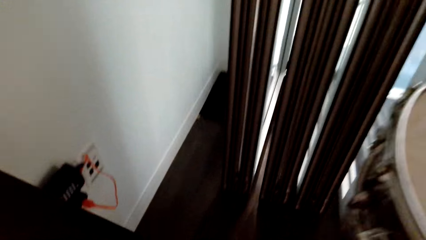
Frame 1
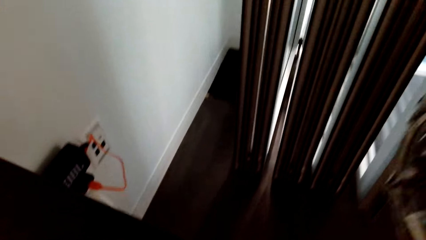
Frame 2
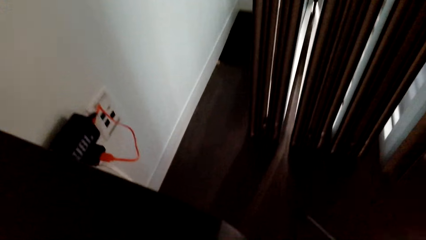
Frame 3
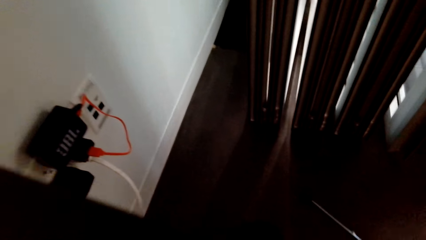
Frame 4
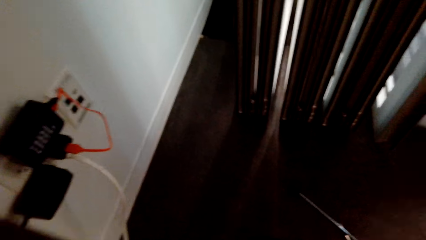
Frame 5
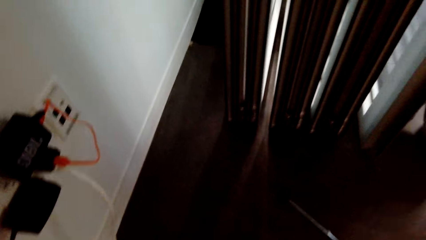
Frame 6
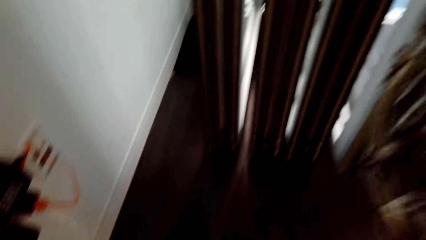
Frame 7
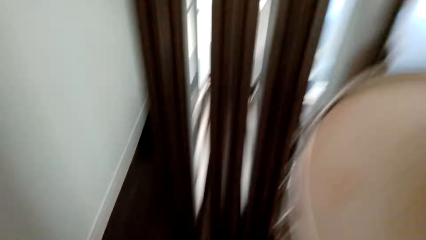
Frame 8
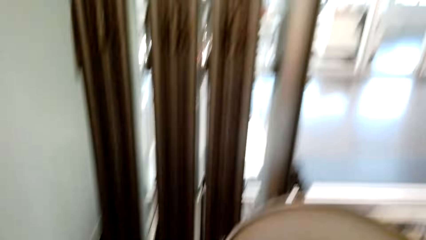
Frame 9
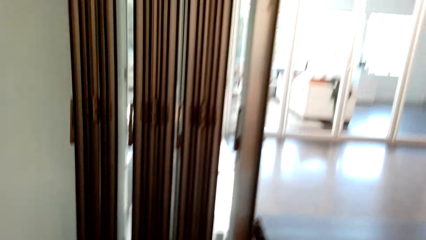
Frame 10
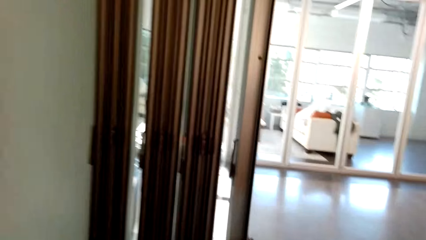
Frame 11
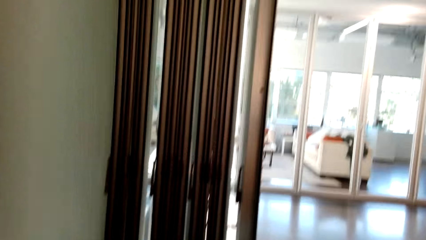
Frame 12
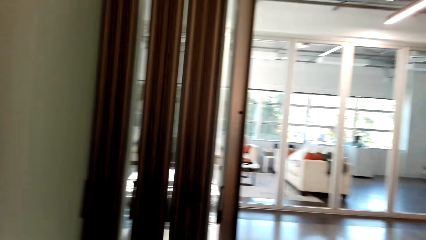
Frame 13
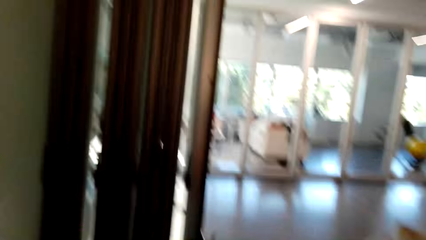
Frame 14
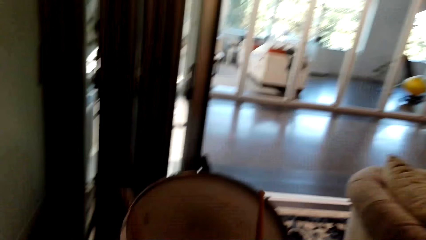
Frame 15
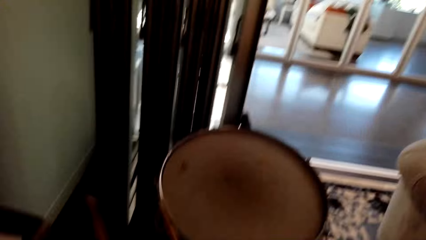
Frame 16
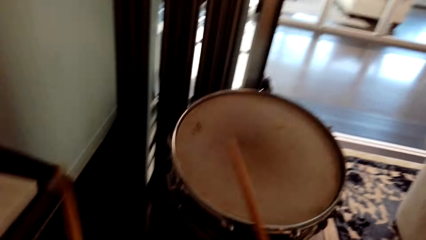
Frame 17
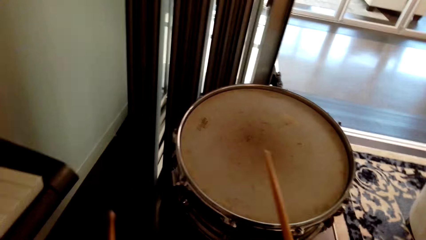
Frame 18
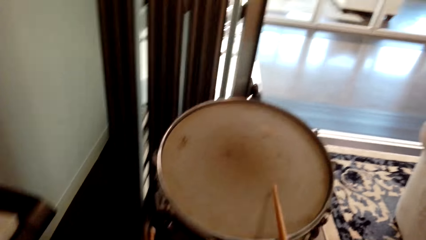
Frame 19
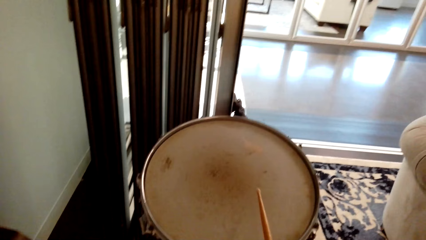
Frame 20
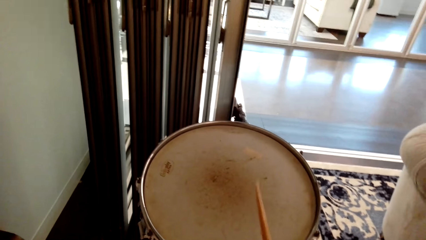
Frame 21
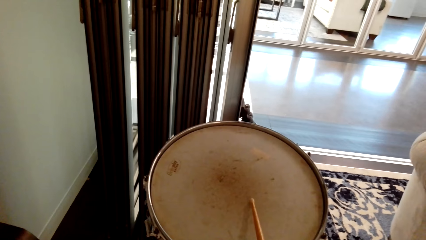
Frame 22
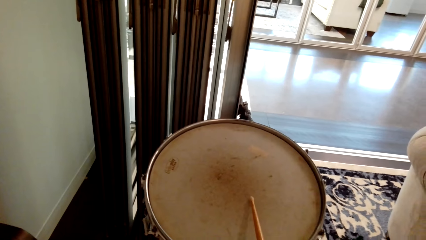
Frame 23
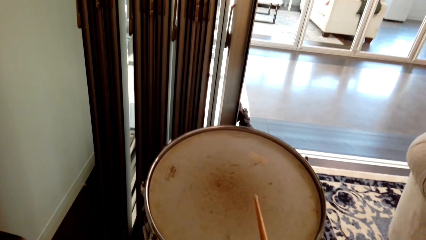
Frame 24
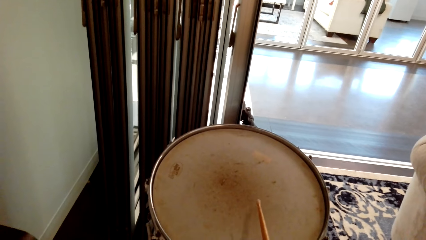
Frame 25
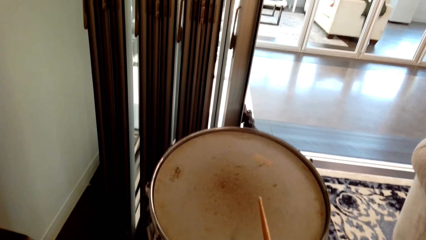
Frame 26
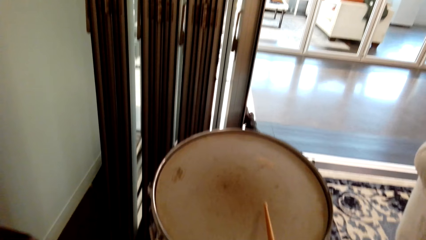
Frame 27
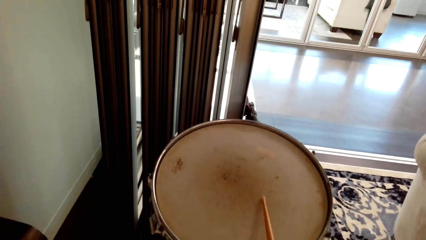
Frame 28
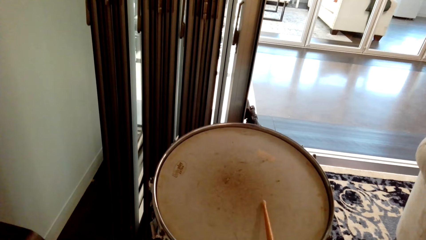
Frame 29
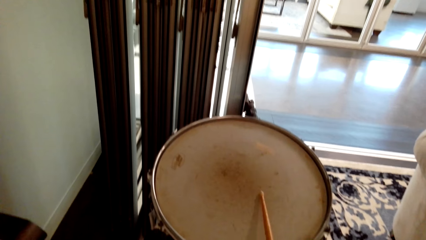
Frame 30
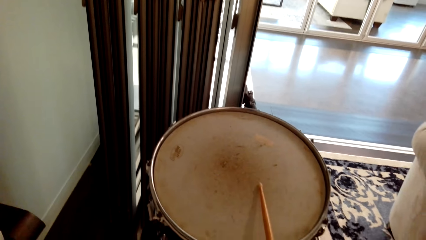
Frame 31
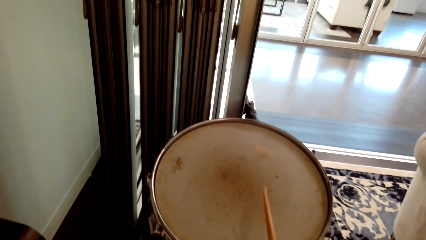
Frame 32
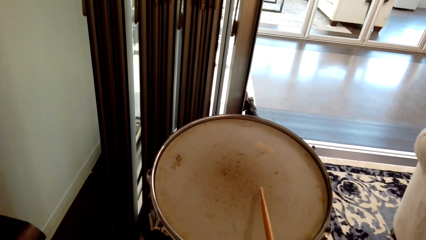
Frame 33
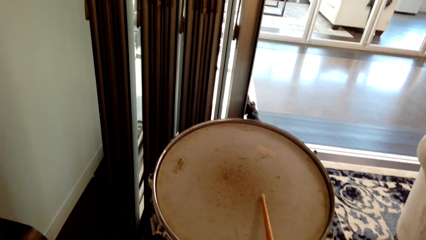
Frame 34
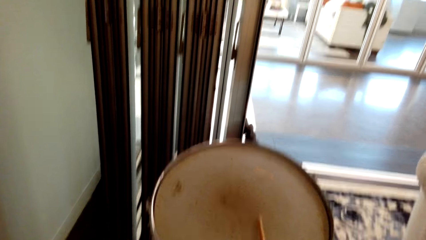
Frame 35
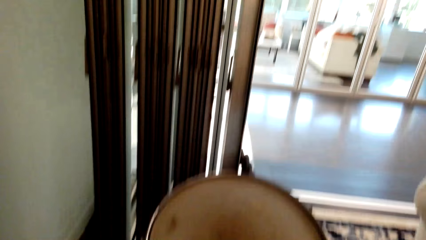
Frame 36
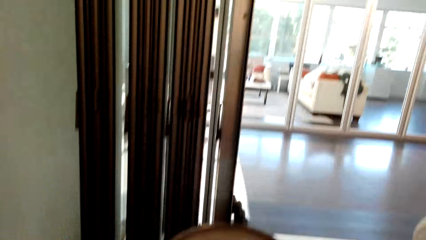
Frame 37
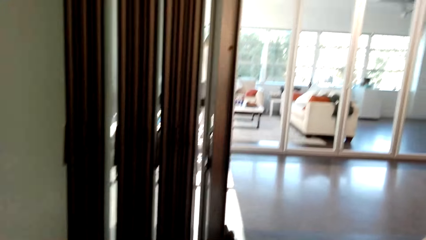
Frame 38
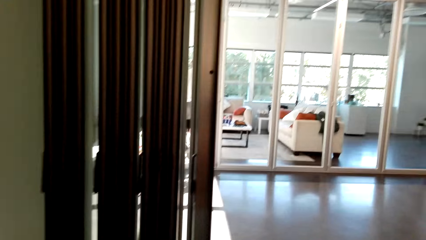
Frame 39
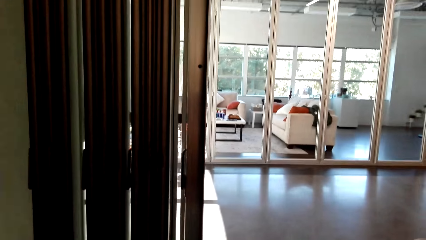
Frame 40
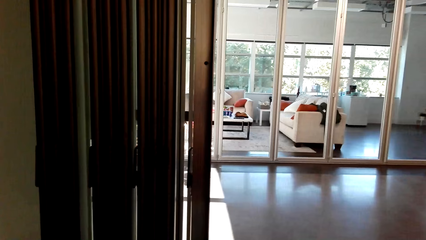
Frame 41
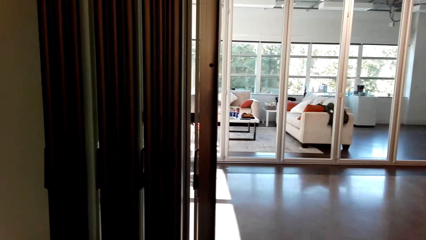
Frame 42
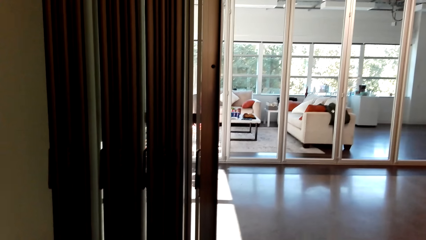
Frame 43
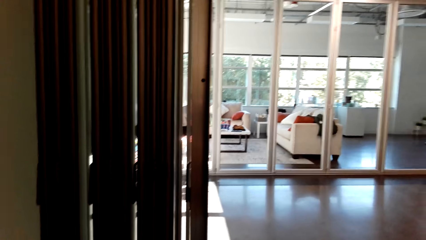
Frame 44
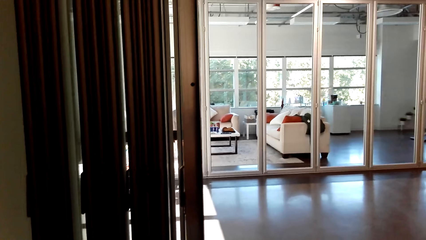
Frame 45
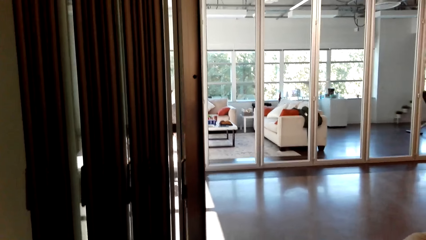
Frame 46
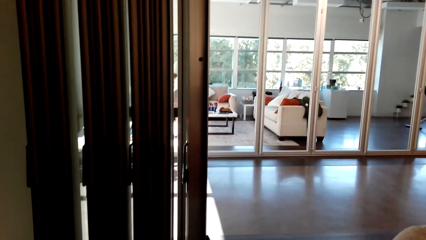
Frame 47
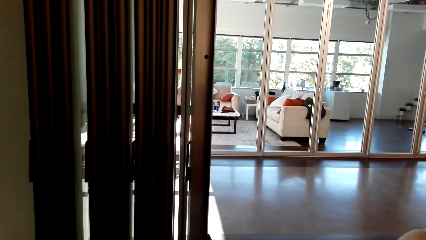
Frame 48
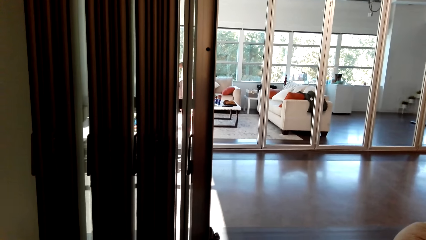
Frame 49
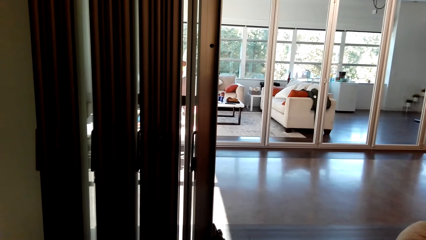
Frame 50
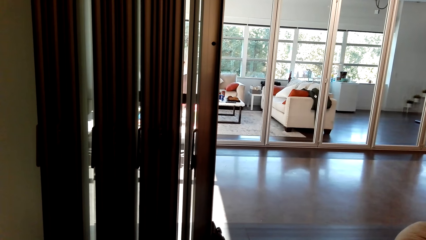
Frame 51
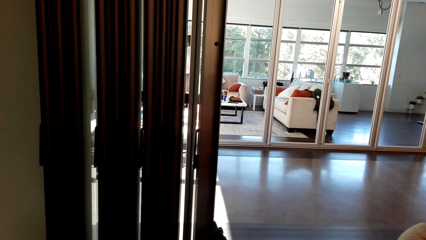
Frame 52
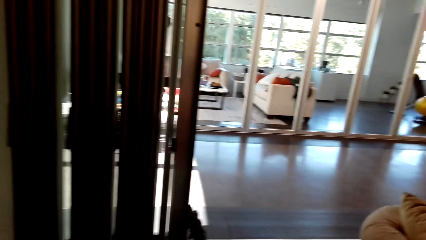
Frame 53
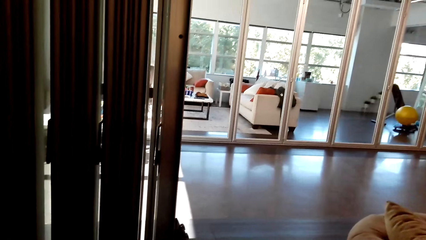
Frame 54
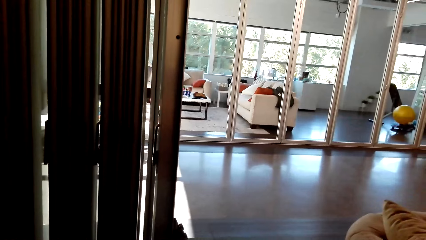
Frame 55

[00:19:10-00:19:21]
The camera wearer holds the drum sticks. They hit a drum. They play the drum.

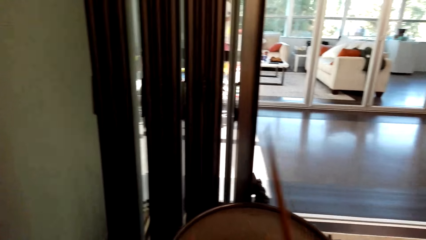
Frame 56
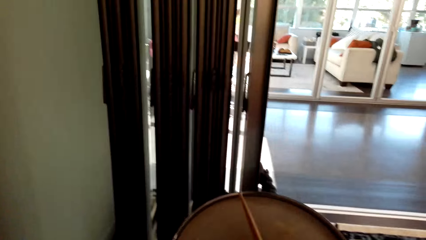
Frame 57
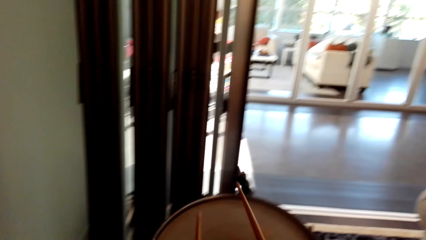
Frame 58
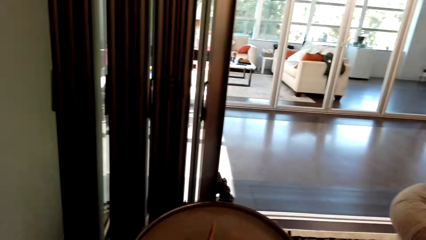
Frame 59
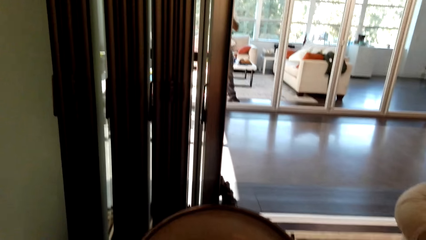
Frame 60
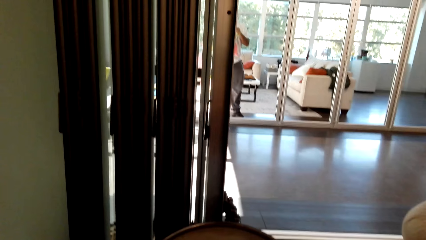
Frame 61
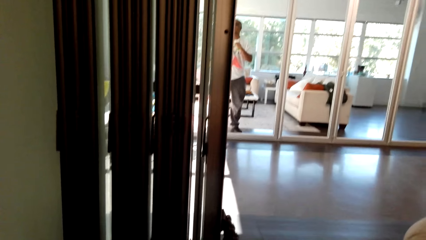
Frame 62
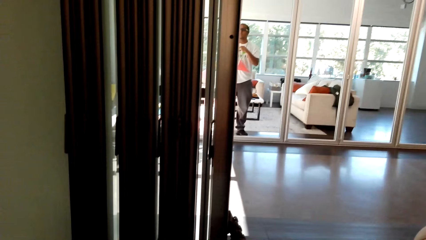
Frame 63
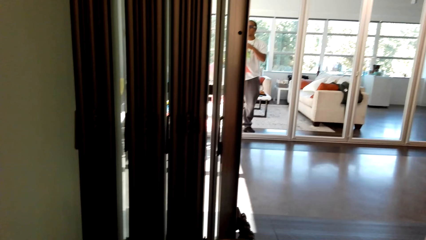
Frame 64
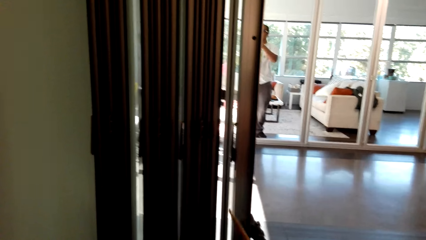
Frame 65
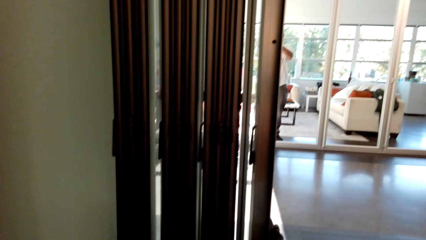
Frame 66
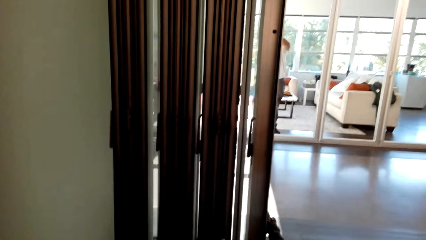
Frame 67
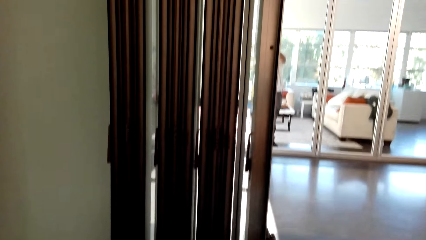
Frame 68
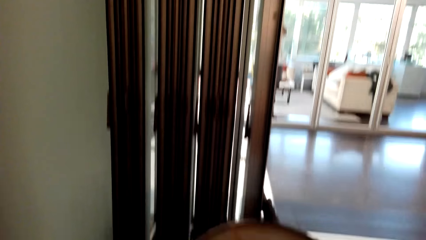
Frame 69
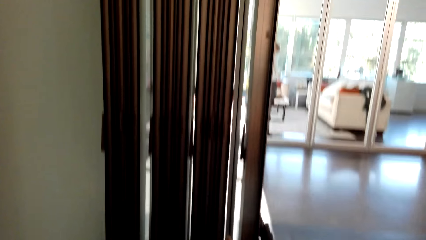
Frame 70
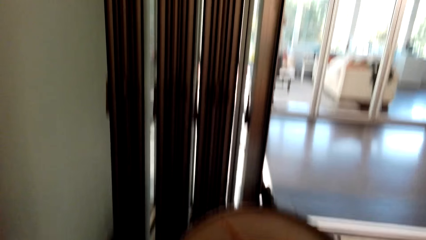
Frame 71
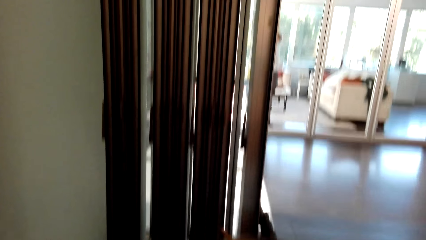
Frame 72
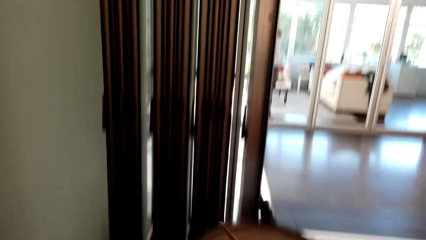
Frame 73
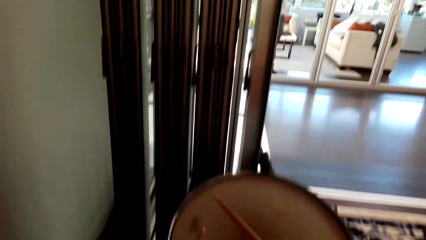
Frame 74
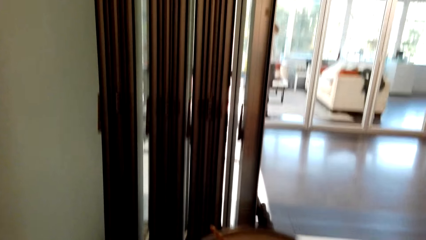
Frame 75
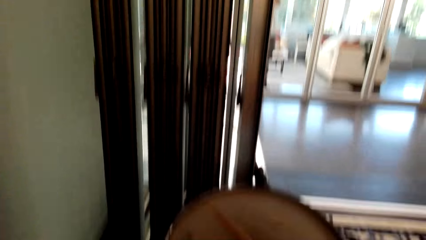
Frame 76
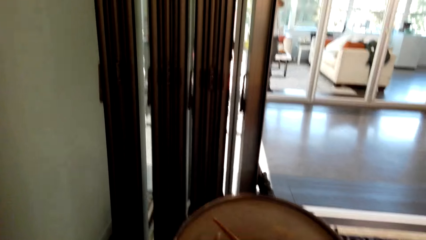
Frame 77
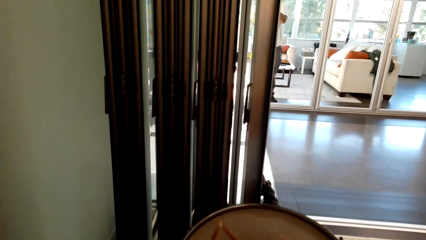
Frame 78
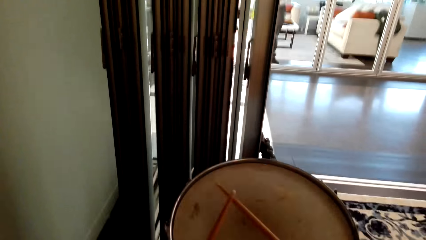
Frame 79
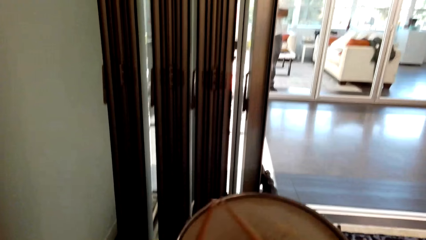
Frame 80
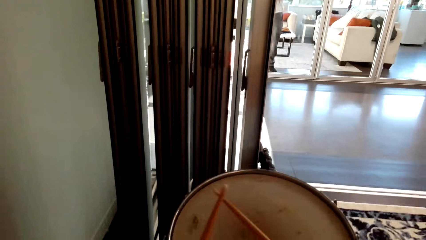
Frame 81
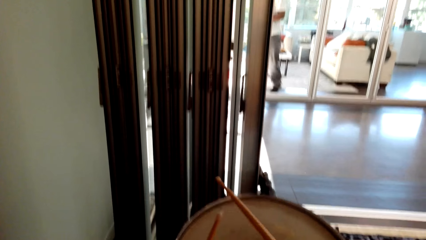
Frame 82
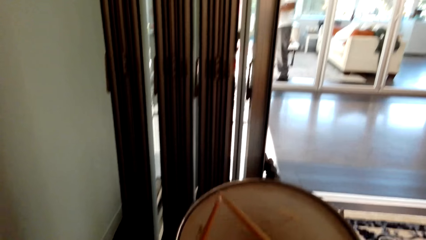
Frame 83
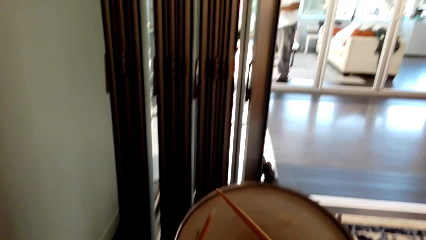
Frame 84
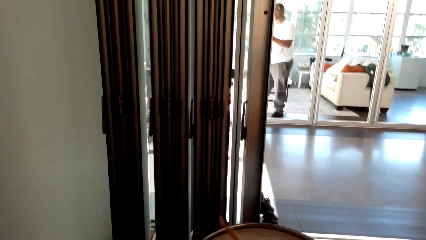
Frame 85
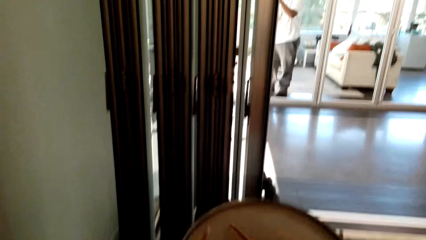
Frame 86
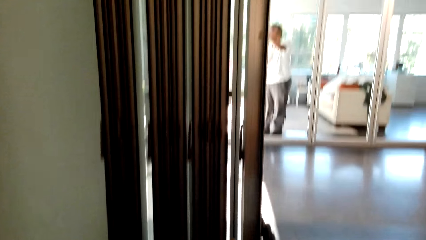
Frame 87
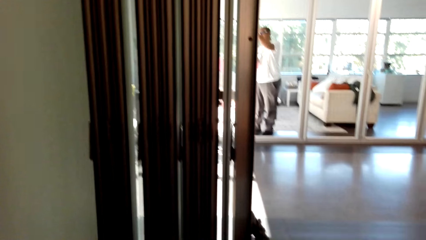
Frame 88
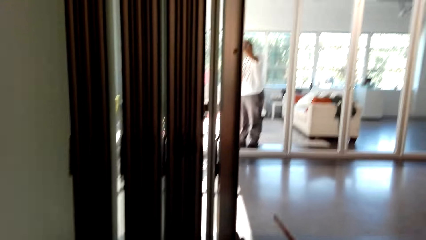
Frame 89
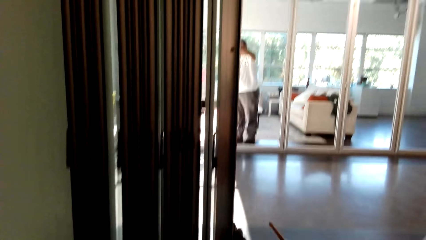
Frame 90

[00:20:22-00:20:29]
A man decorates the room.
